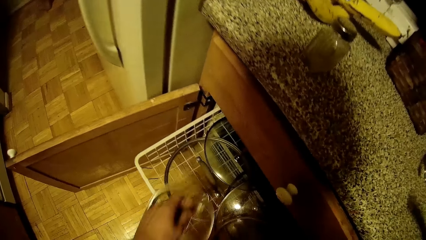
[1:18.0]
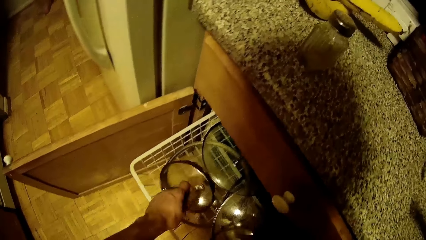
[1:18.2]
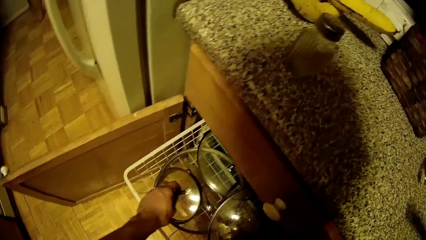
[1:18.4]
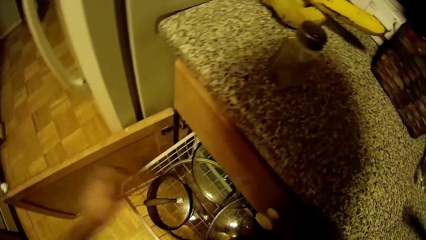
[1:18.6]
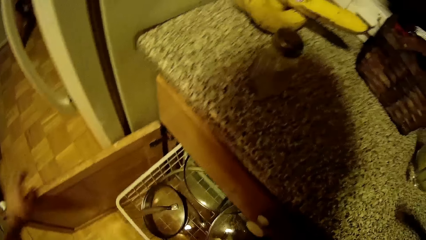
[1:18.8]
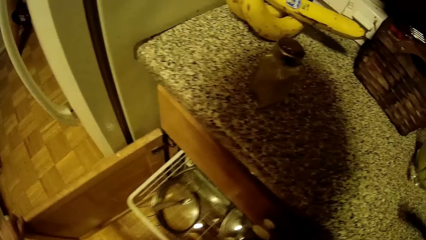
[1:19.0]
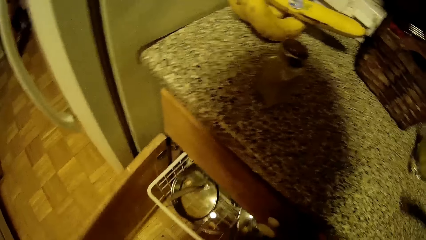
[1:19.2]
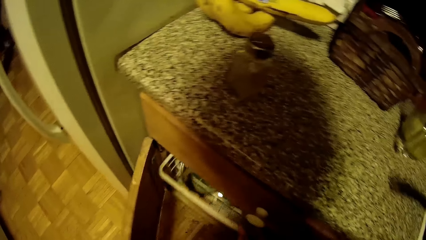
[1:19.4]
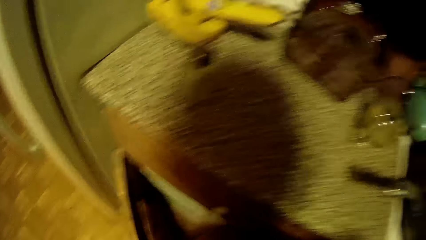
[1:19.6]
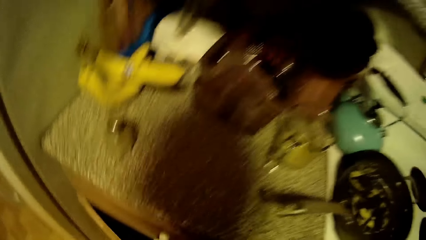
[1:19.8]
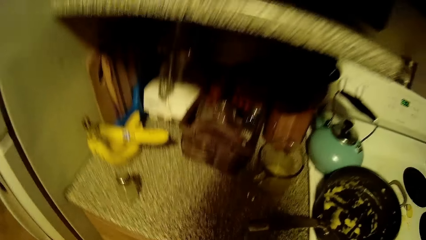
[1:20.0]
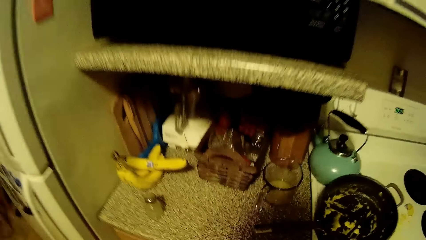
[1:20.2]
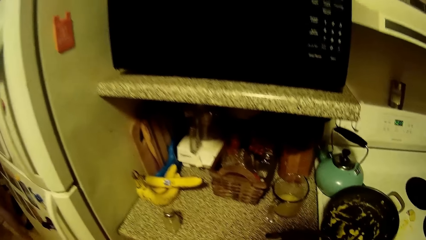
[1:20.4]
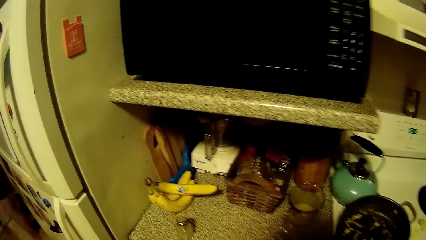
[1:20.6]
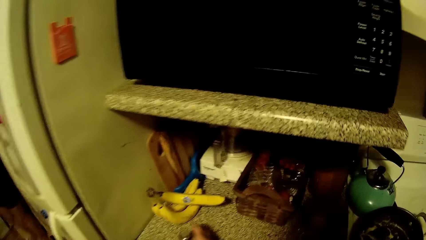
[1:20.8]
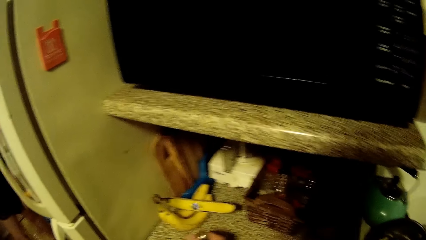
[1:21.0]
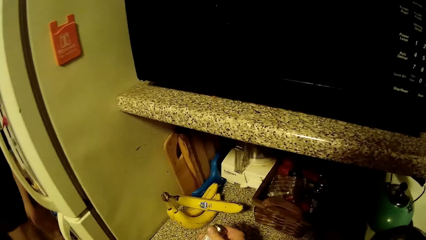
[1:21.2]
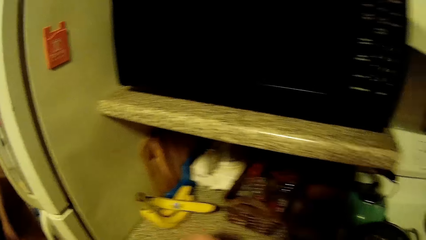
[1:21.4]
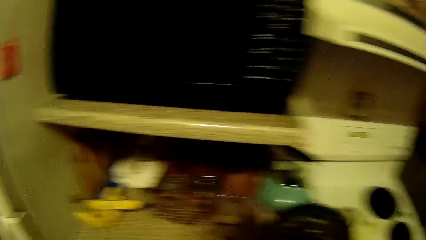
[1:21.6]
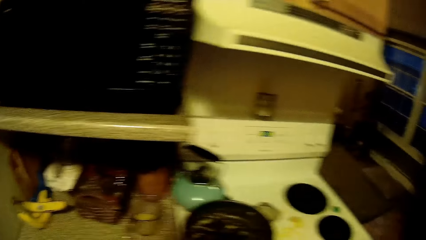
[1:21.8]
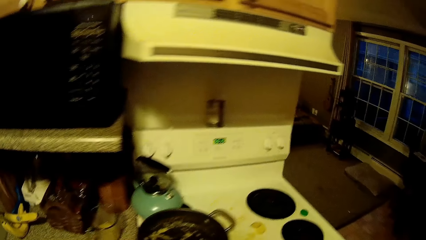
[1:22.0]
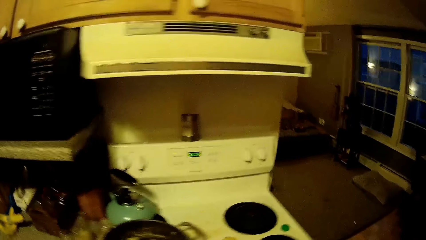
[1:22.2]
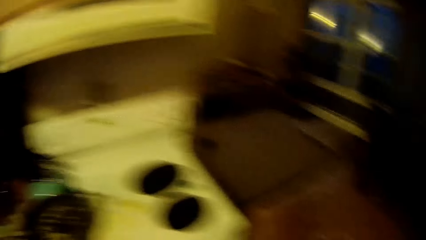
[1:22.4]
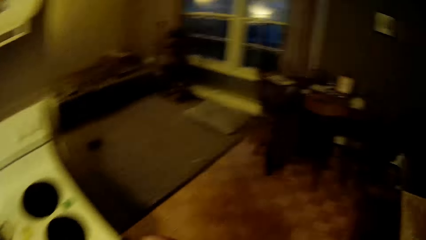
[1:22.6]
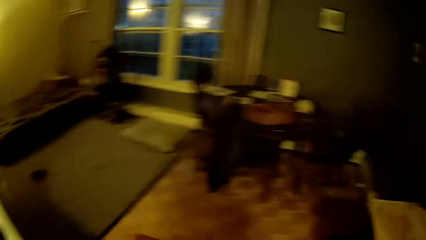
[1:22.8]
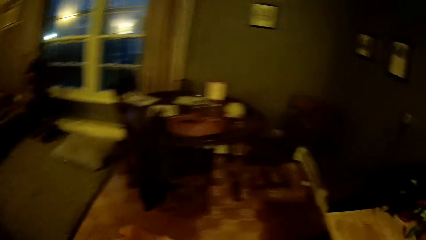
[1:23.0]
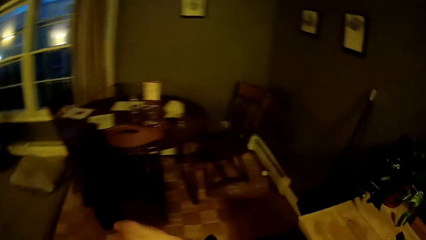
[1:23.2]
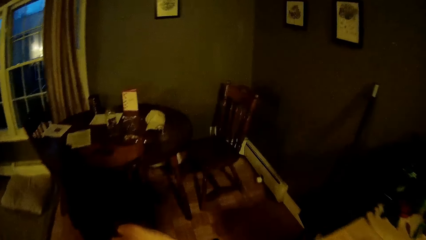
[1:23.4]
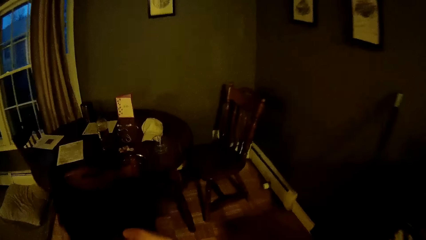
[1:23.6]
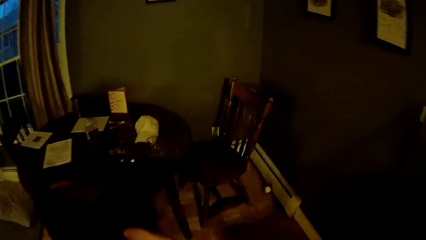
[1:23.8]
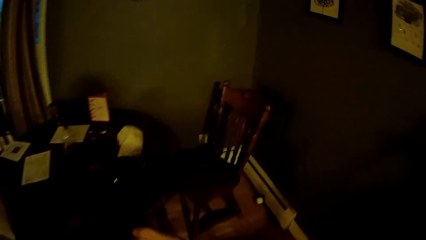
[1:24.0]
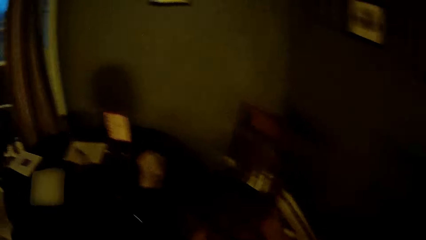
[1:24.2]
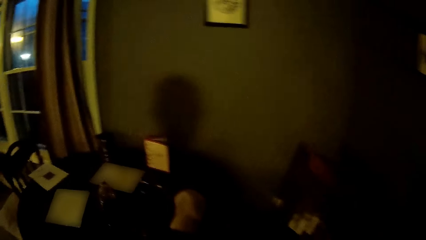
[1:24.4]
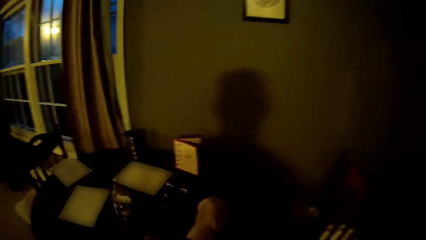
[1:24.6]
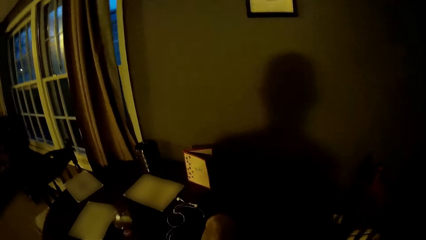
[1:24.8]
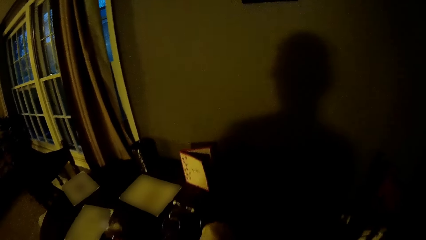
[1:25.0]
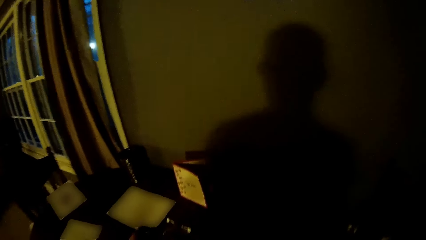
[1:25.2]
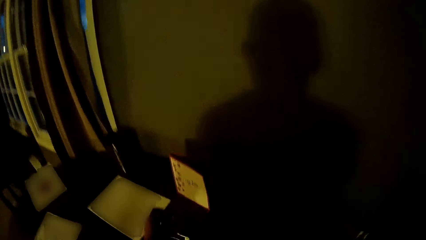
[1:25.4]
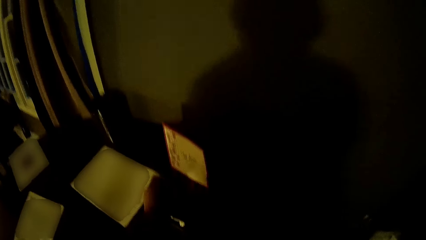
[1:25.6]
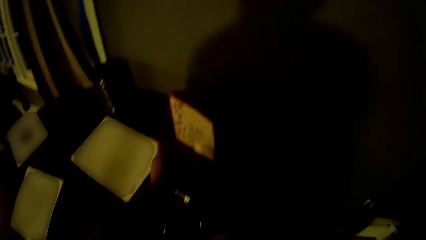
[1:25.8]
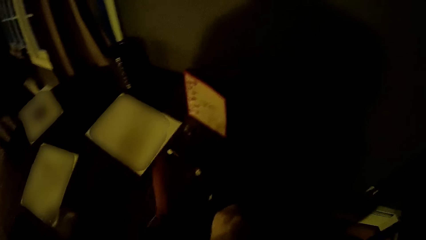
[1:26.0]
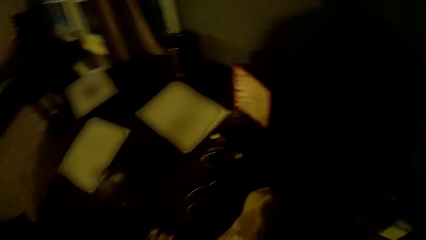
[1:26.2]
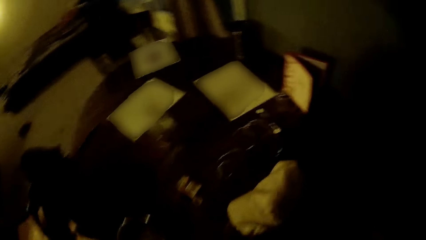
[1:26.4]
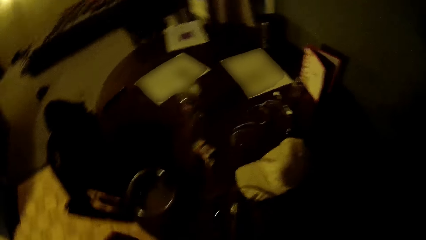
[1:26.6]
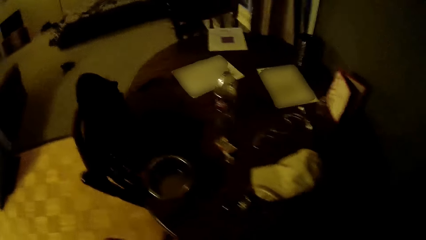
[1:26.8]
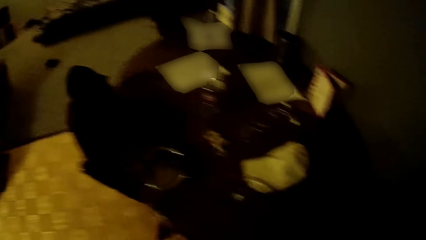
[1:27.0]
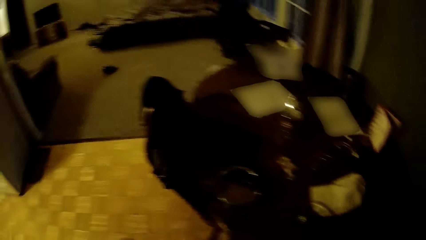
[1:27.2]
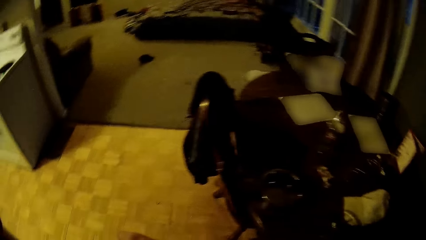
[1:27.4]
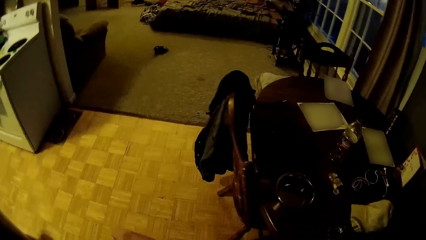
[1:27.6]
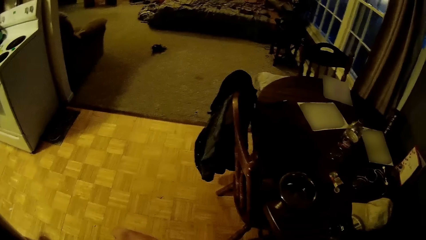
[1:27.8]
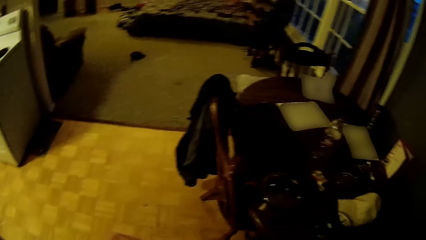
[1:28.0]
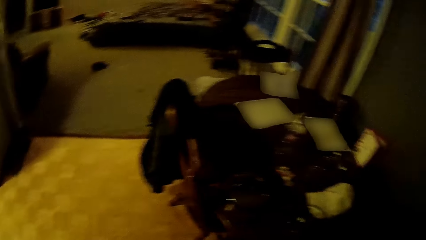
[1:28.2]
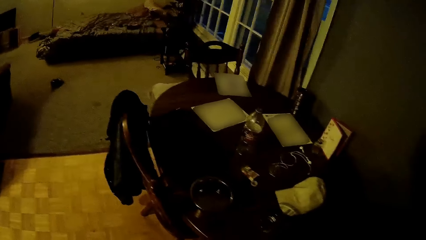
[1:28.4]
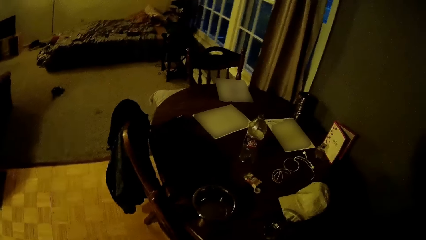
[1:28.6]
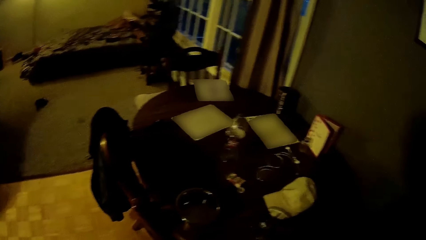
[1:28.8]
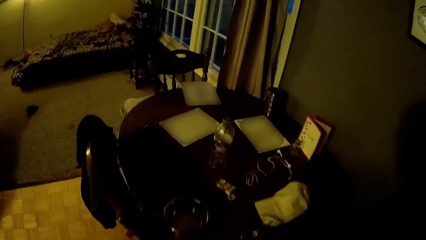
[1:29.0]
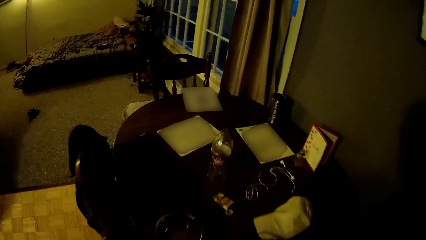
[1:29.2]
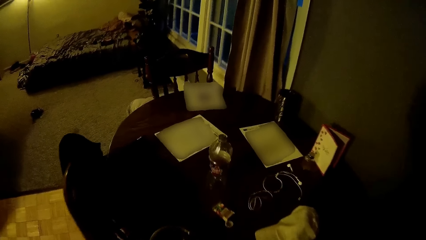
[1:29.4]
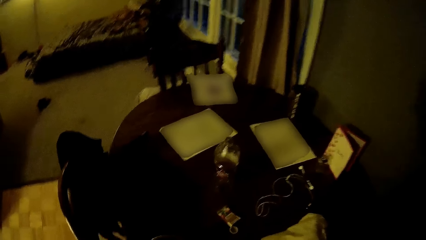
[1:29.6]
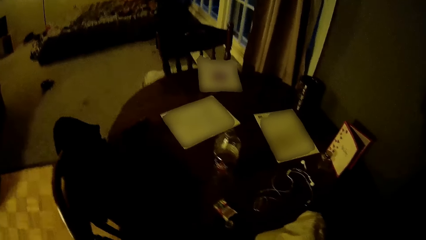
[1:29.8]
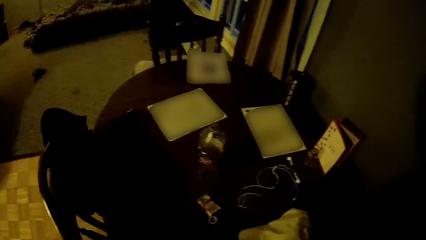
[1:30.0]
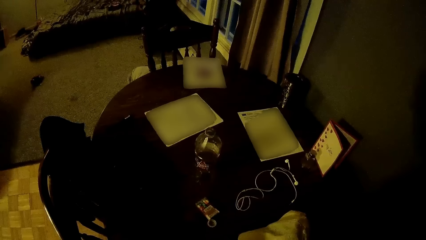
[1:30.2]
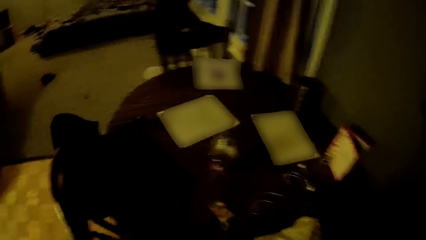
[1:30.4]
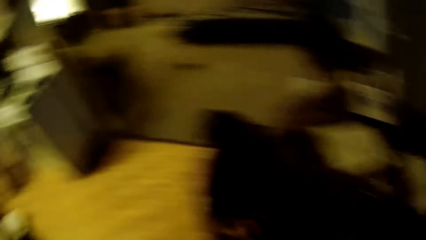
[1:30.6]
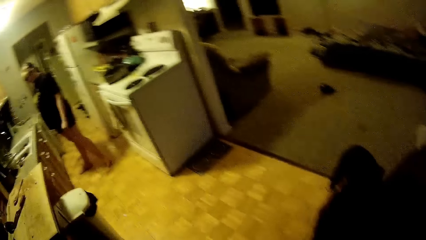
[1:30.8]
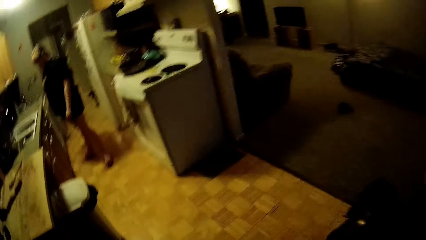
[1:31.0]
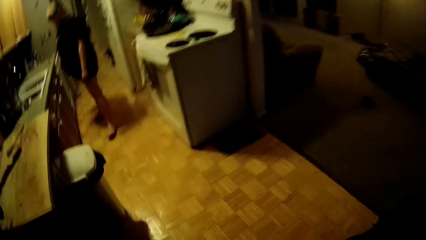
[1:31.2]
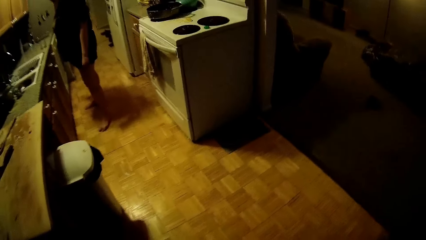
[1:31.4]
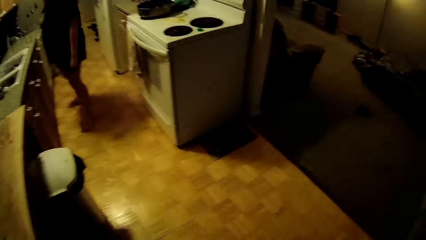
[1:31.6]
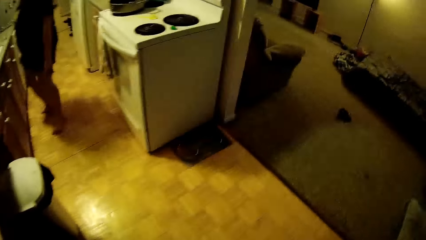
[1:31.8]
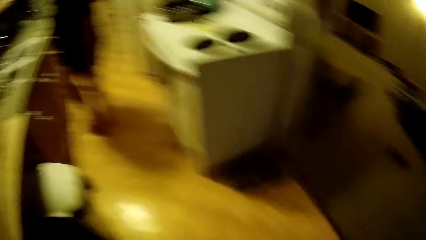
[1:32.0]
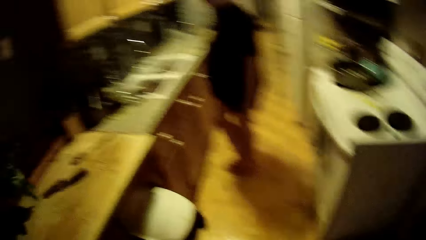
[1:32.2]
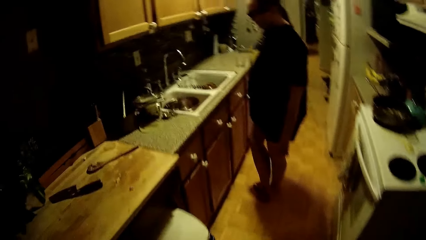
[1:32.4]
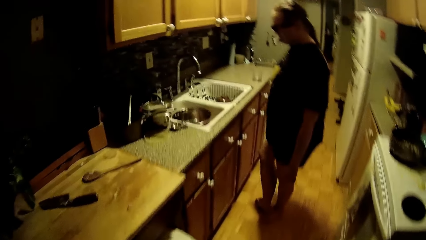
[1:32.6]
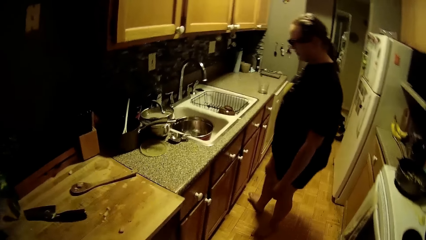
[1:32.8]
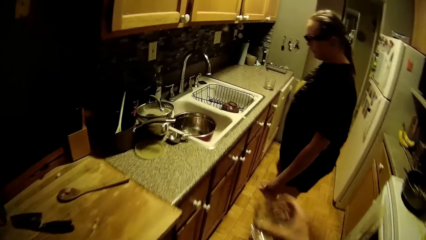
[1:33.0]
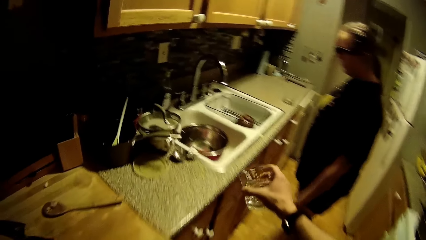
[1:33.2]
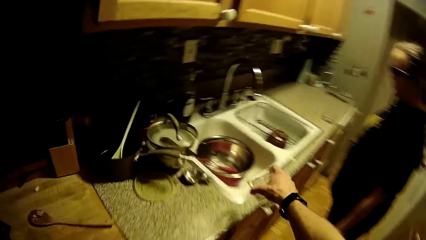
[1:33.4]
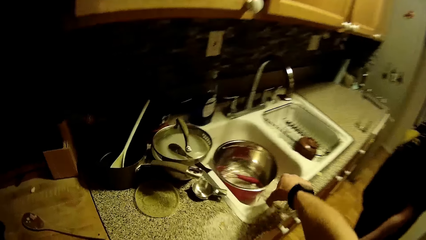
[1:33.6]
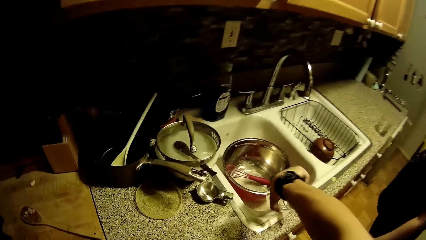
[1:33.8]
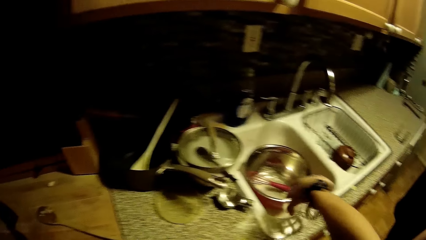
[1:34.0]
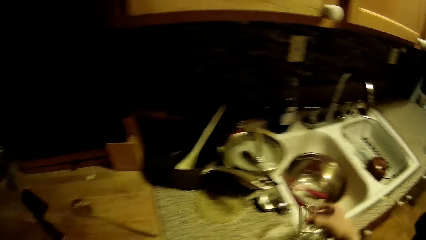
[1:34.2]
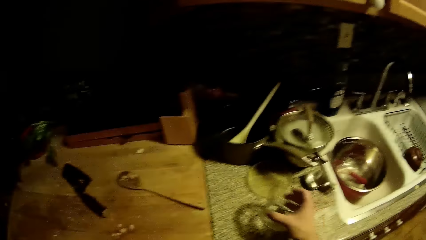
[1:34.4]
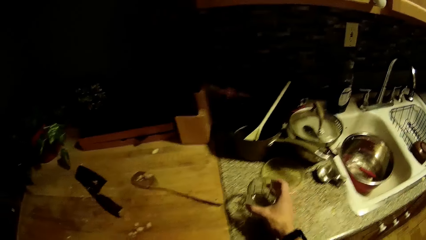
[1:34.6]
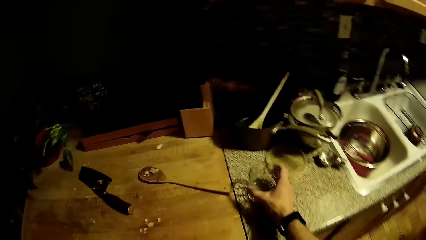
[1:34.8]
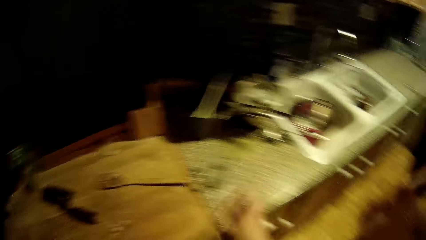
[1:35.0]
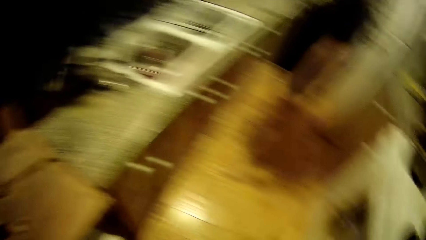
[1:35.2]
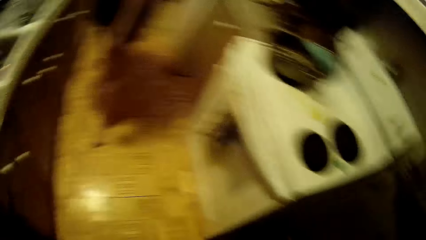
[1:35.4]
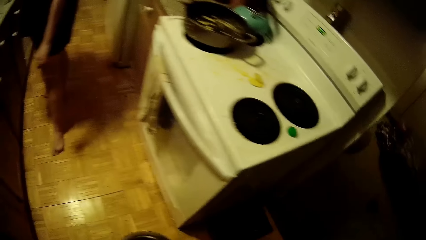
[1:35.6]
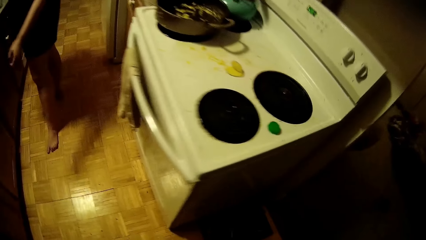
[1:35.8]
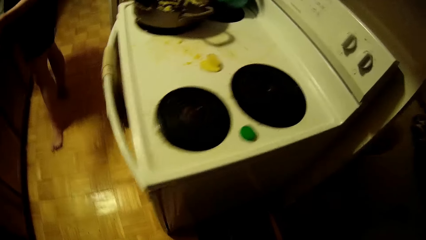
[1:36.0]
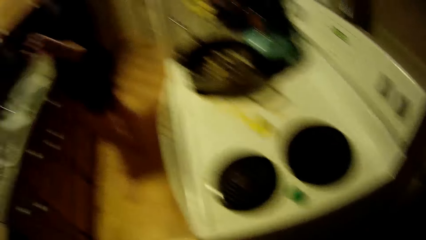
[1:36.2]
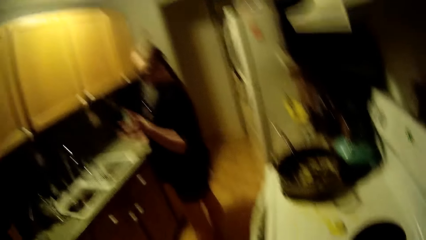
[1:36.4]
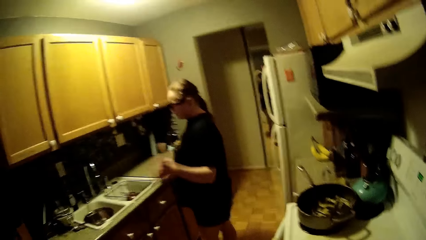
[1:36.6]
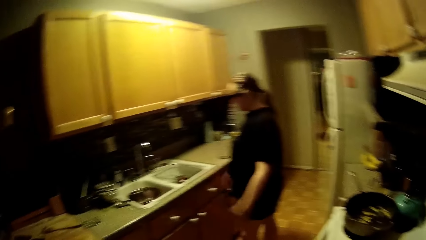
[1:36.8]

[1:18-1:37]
The camera wearer places a pot cover inside the dish drainer with his left hand. He closes the cabinet with his left hand. He pushes the dish drainer with his right hand. He closes the cabinet with his left hand. He converses with the woman. He walks towards a table. He looks around. He drops a bottle on the table with his right hand. He picks something. He walks. He pours water from a cup in his right hand into the sink. He drops the cup on the cabinet top with his right hand.
